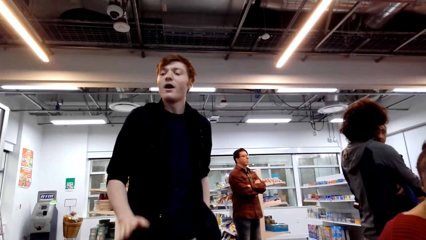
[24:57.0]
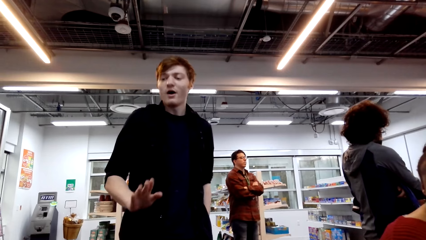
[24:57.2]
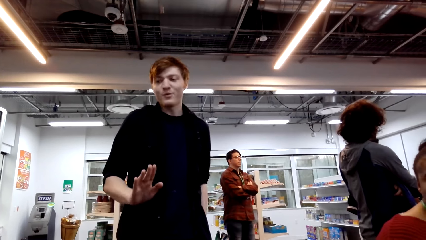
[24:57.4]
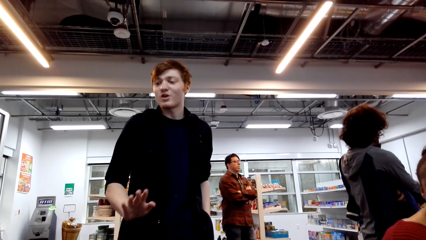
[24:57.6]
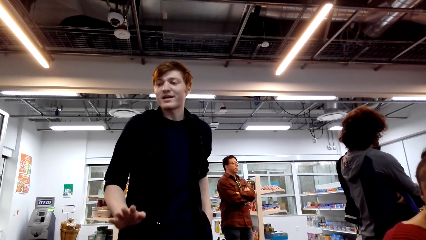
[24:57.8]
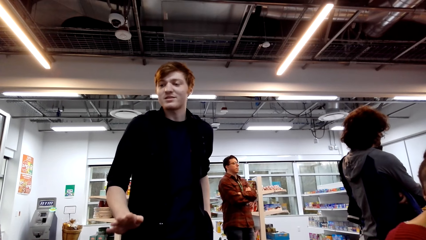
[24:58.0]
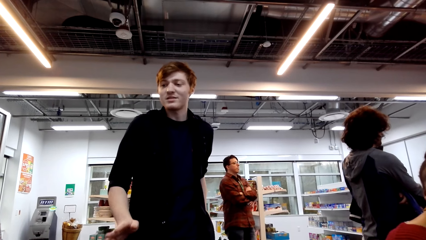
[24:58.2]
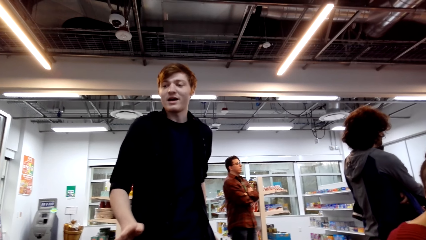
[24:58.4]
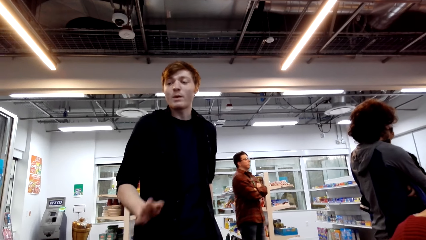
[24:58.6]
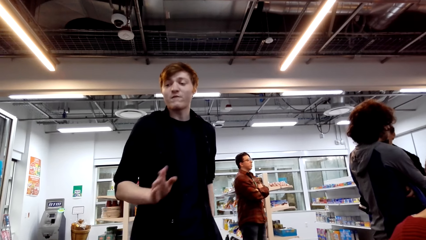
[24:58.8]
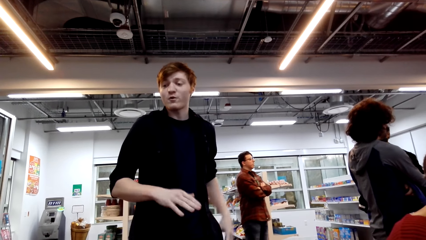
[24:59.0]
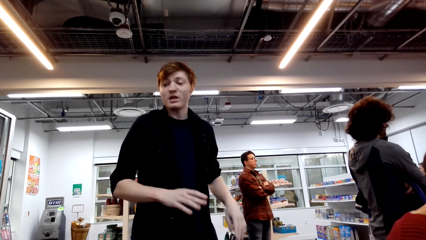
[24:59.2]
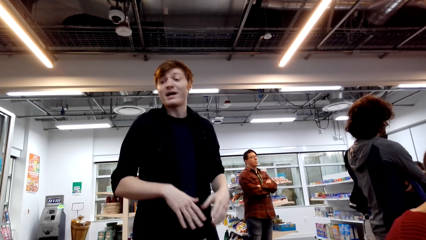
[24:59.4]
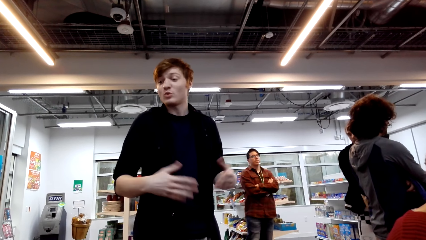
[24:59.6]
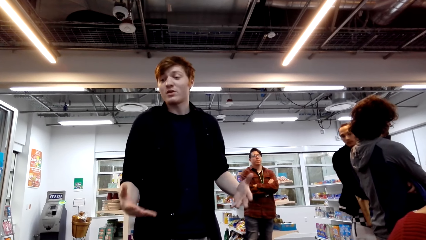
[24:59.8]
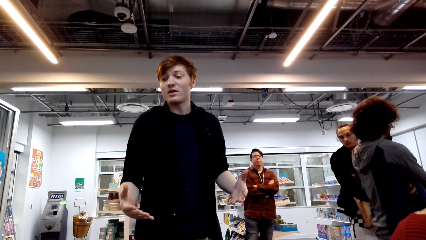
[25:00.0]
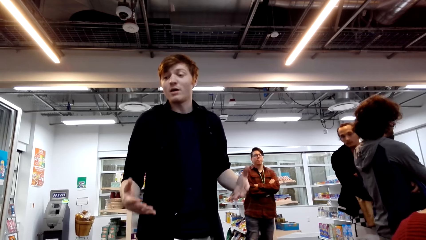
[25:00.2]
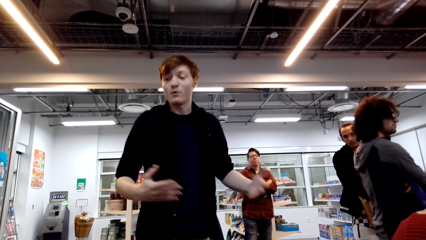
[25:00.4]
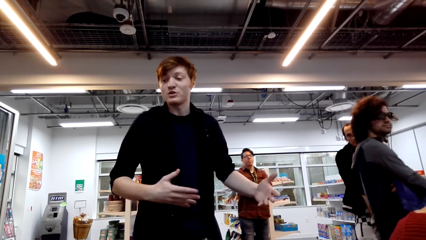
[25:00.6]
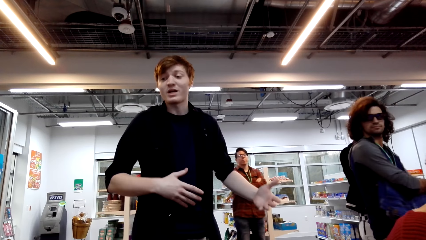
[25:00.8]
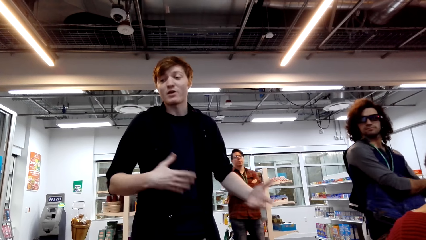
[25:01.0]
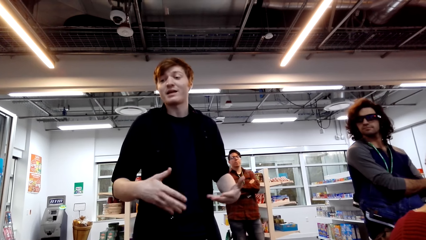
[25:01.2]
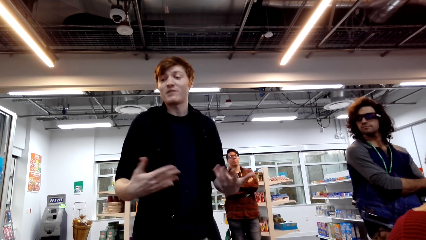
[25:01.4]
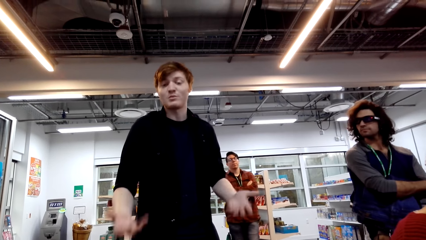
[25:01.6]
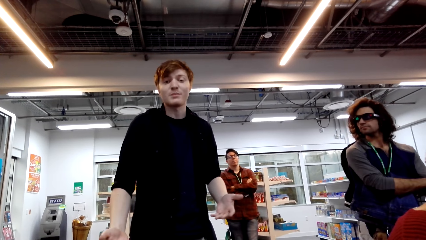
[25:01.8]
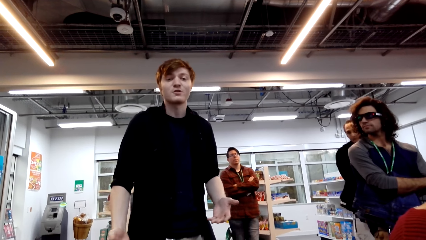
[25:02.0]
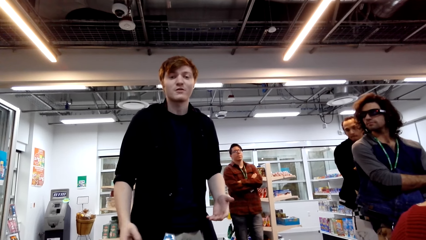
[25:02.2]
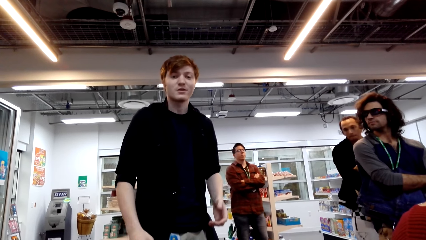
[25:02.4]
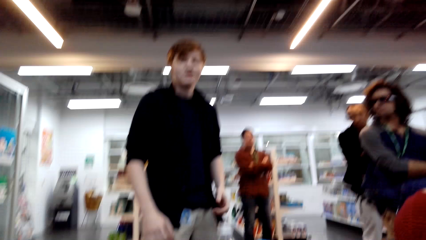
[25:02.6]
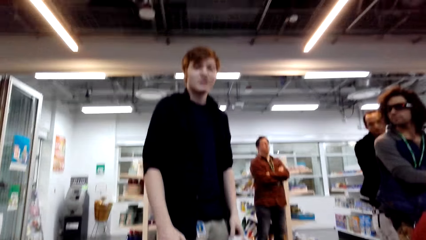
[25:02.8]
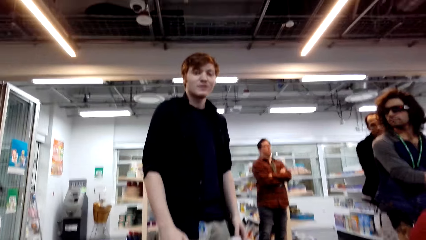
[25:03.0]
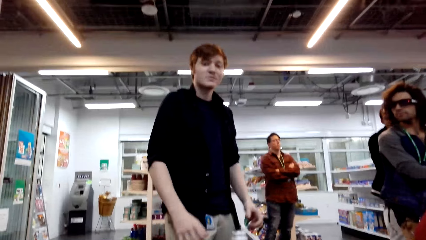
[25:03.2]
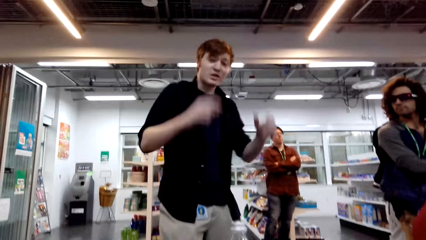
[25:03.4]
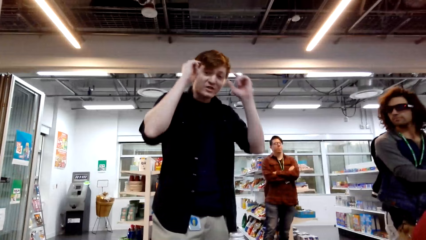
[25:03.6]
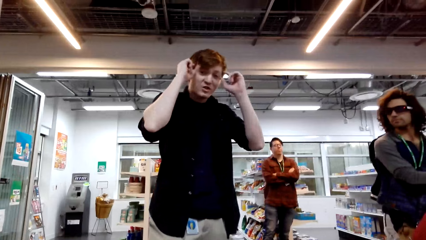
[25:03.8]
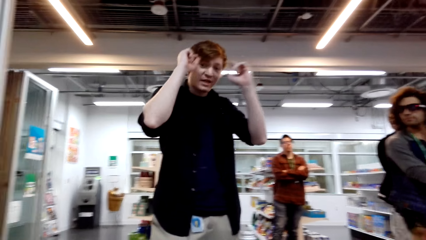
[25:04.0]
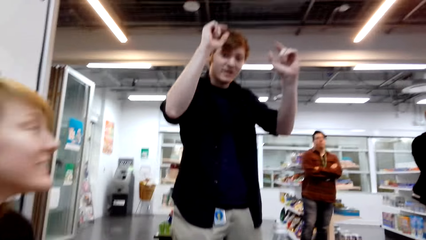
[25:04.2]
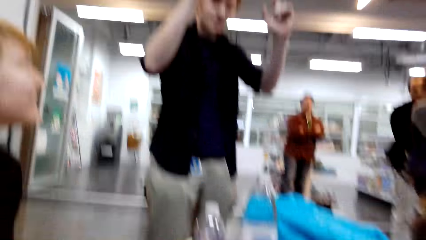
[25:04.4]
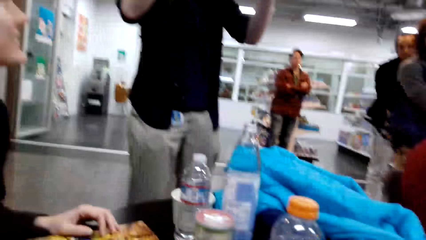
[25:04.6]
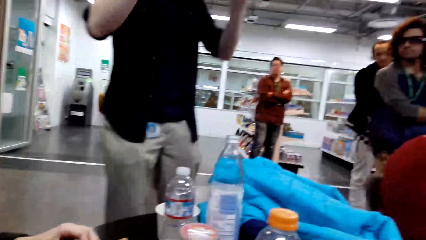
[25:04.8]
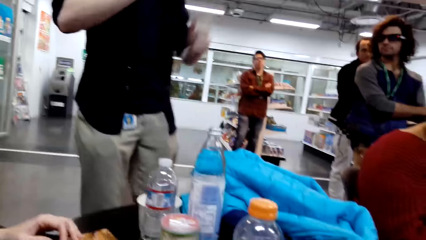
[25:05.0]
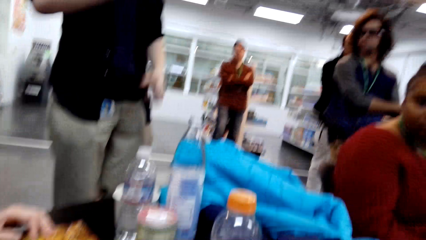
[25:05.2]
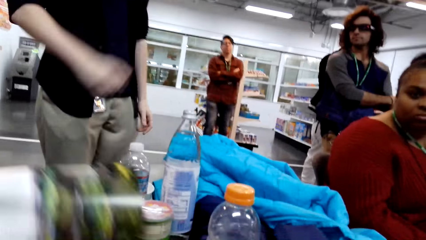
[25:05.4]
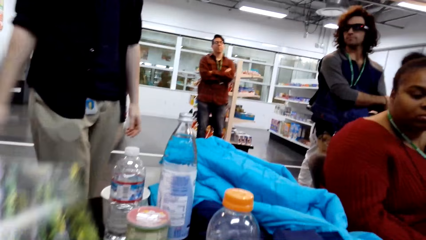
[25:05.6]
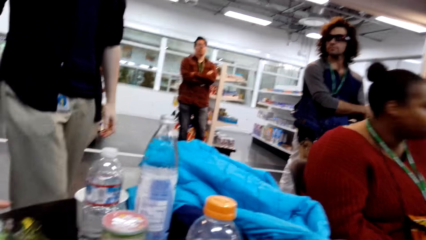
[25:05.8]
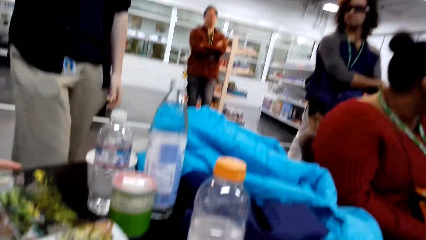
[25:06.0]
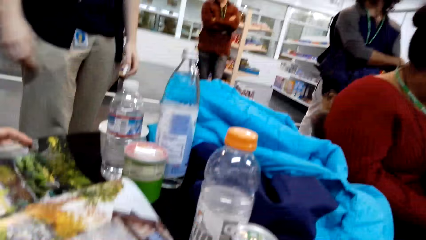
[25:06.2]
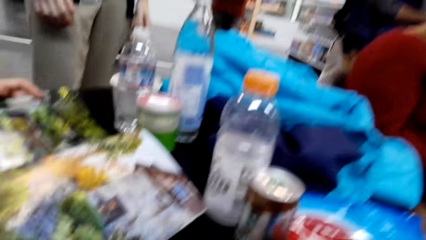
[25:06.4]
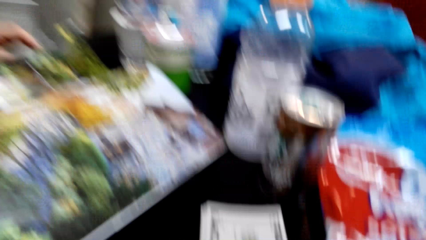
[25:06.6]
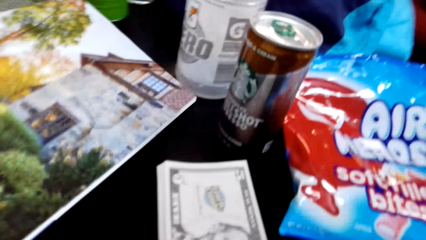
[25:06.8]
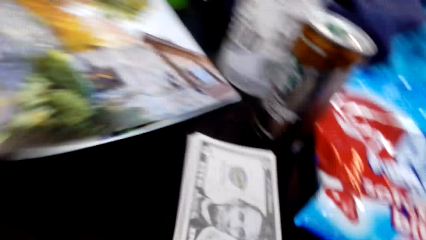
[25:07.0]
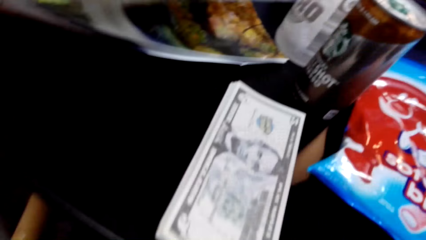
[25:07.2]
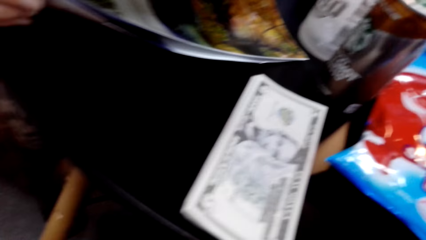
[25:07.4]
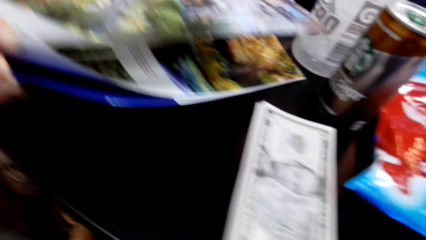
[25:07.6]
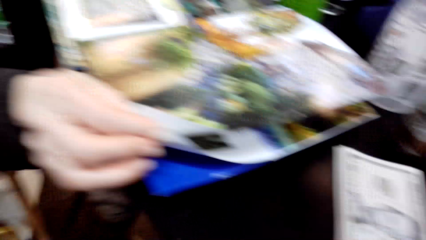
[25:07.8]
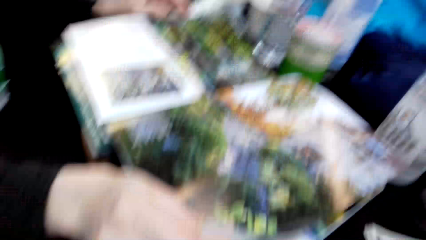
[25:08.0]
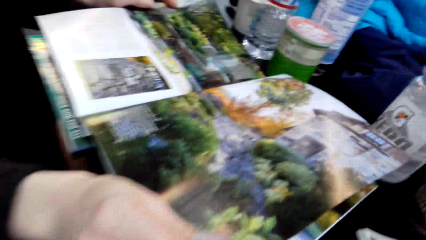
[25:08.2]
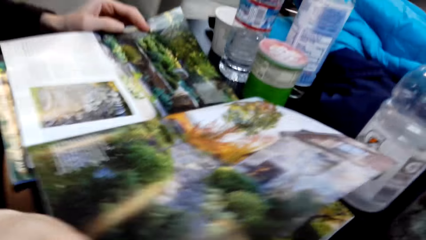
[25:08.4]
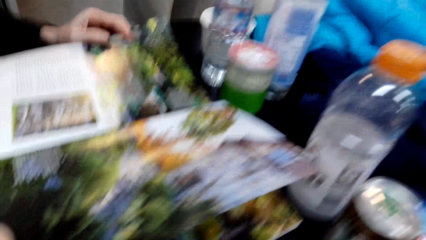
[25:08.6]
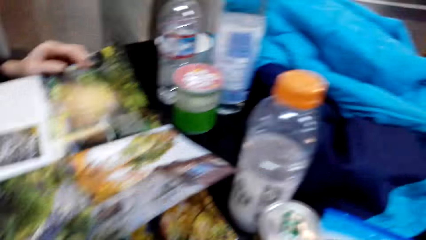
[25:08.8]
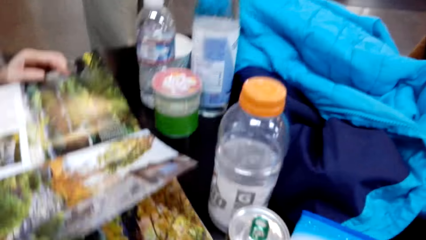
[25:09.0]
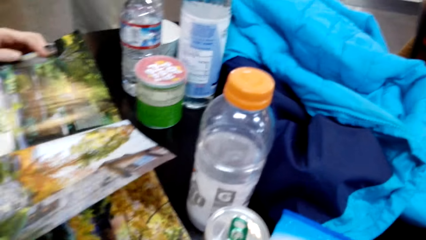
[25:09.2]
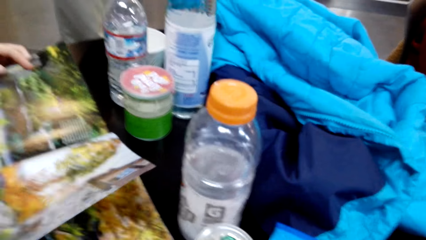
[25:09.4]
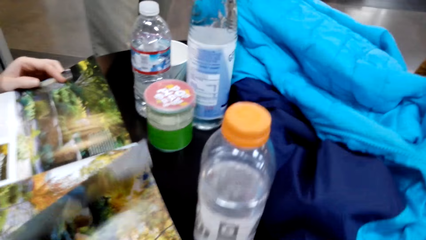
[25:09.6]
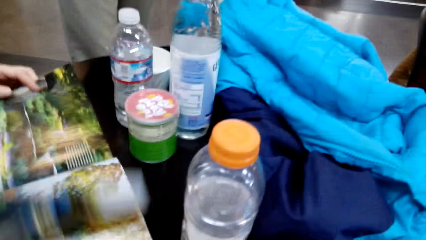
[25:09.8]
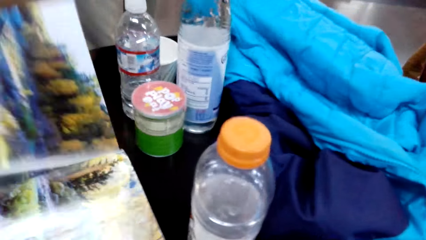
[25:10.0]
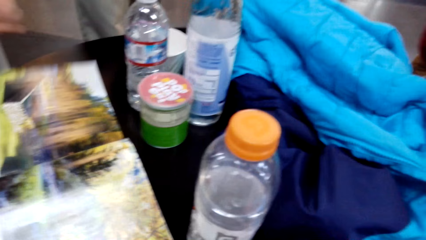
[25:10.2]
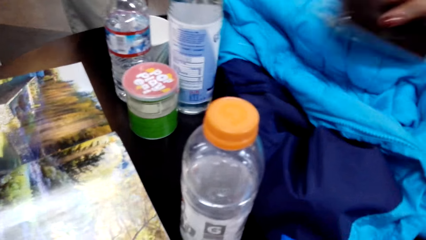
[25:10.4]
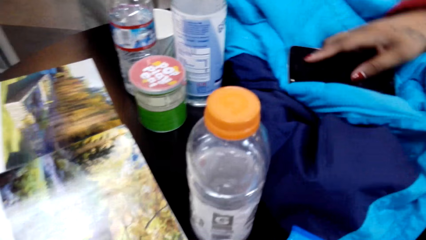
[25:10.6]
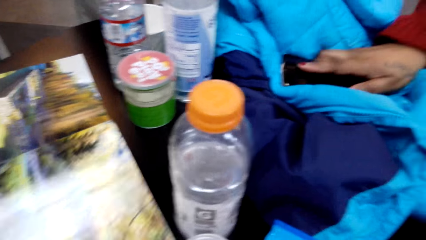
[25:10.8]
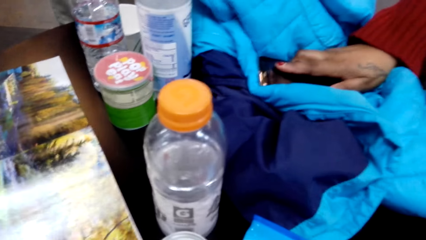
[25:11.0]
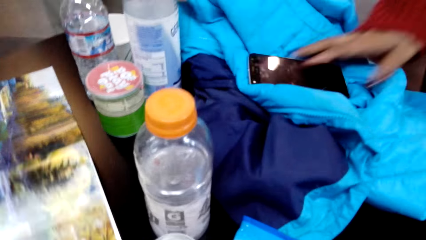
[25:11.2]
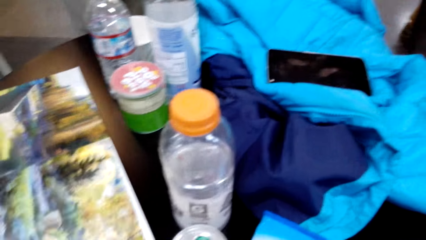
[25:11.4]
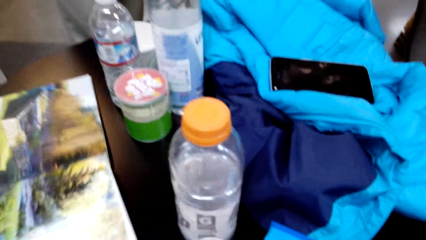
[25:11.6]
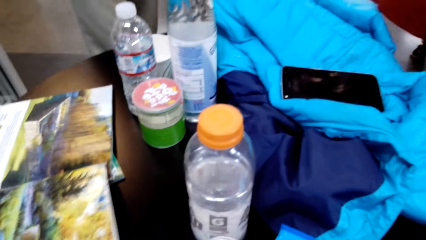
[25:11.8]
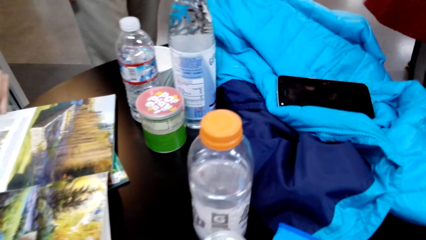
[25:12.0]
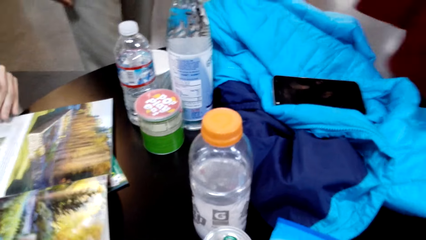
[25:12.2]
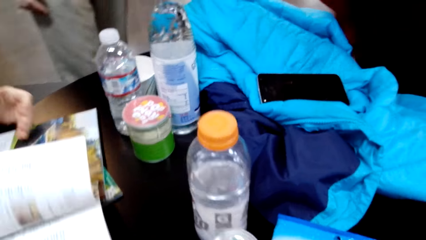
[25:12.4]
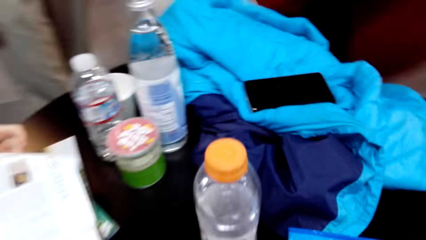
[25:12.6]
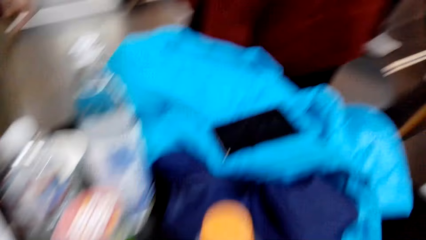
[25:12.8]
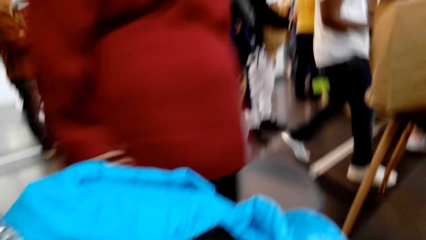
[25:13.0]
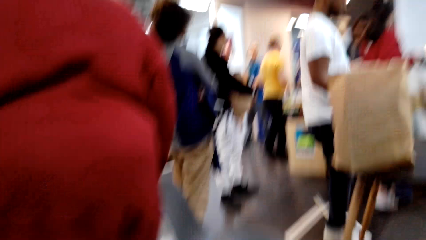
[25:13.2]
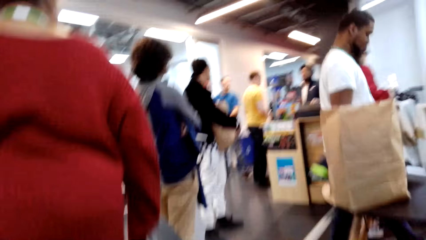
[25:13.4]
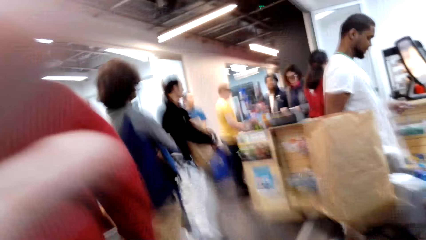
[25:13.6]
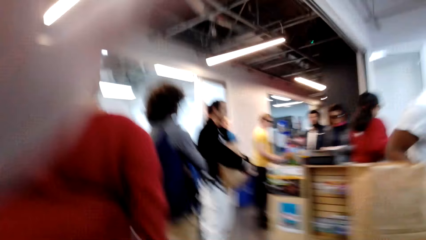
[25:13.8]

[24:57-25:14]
A person interacts with another person. A man does hand gestures. The camera wearer does something. They look at the table. A woman places a phone on the table.
